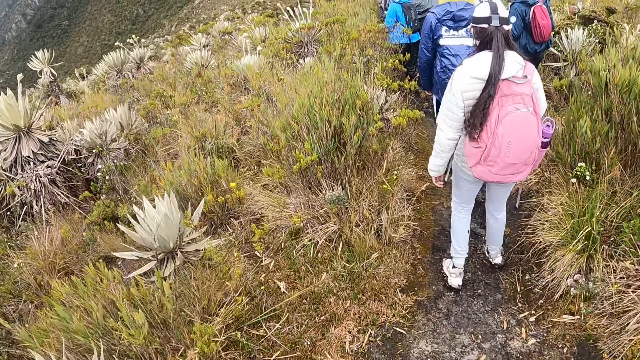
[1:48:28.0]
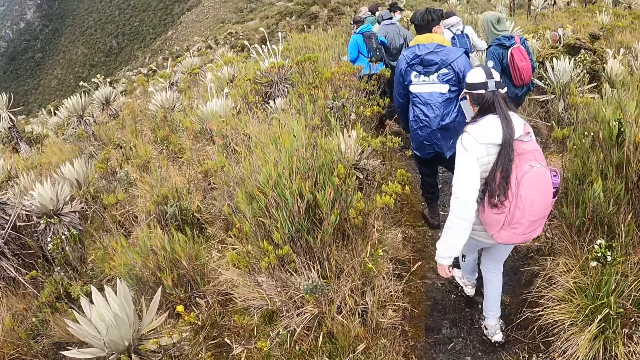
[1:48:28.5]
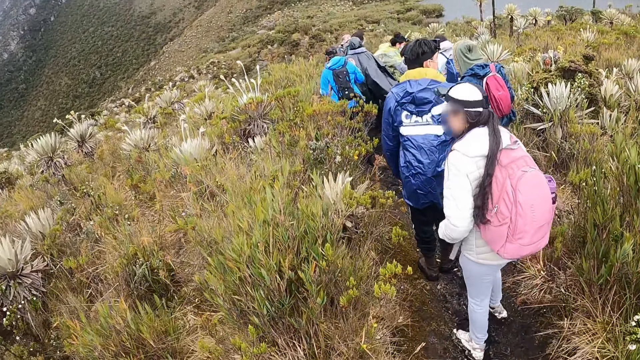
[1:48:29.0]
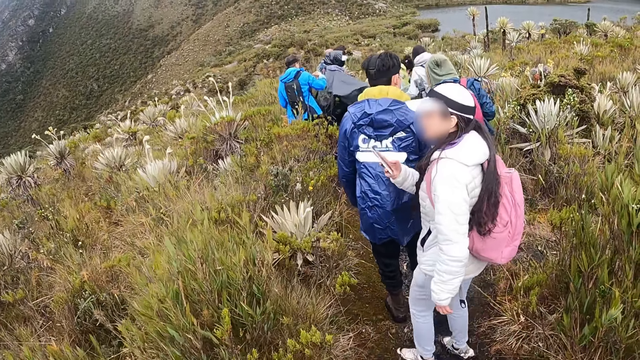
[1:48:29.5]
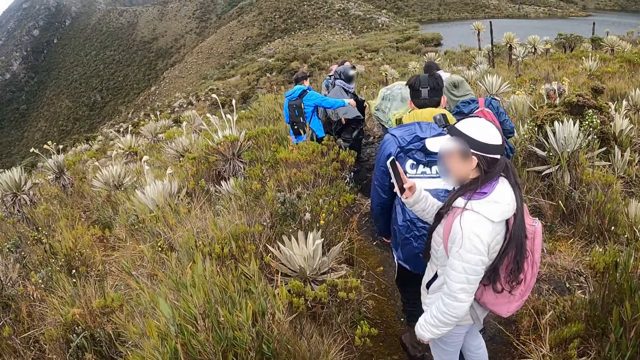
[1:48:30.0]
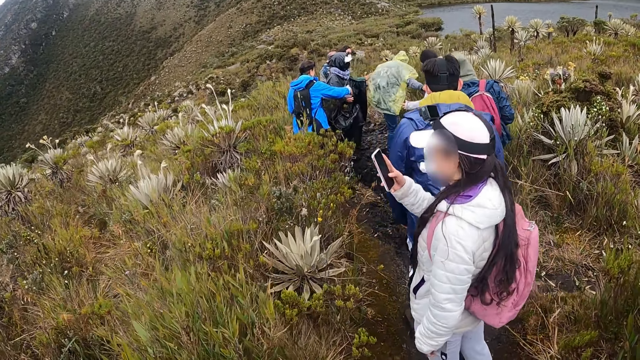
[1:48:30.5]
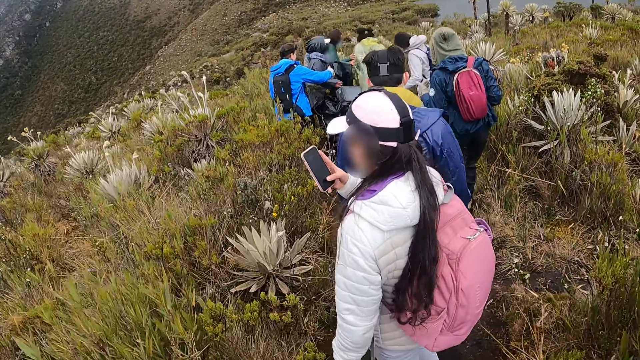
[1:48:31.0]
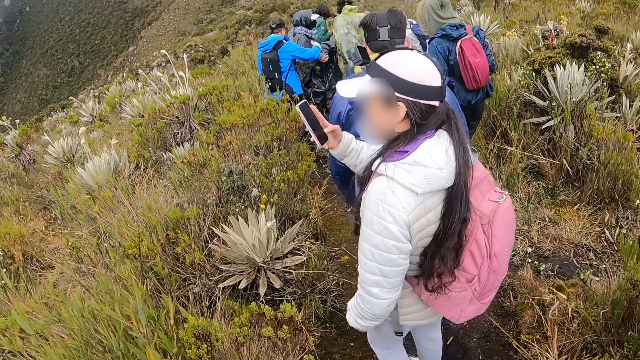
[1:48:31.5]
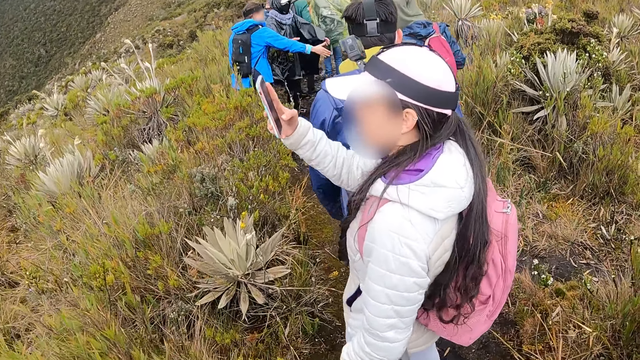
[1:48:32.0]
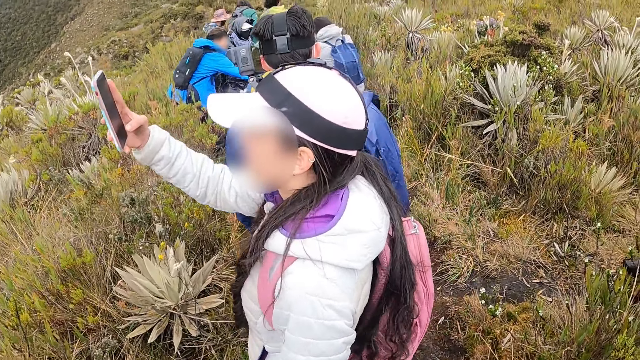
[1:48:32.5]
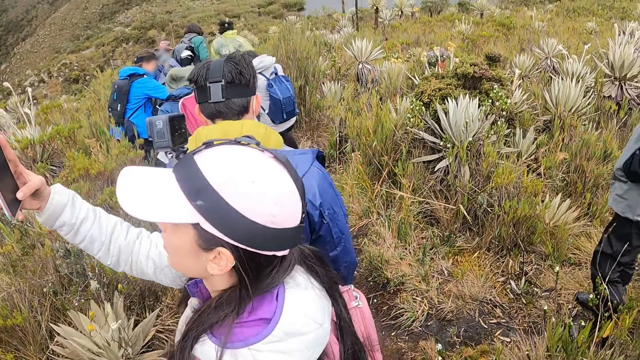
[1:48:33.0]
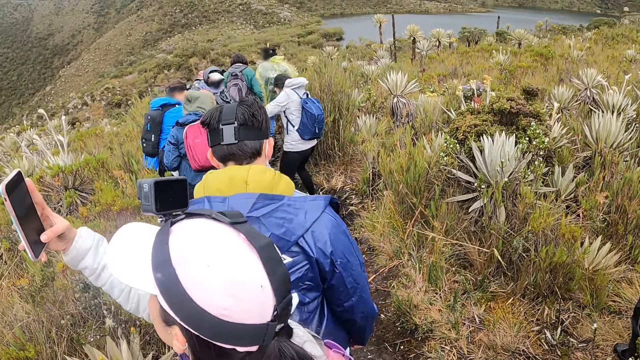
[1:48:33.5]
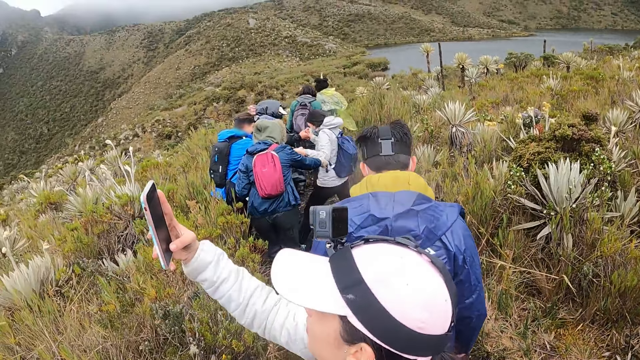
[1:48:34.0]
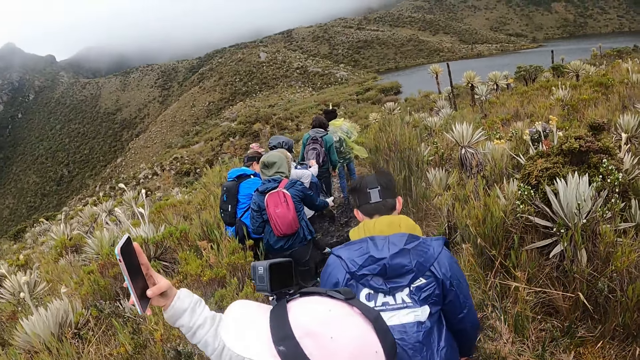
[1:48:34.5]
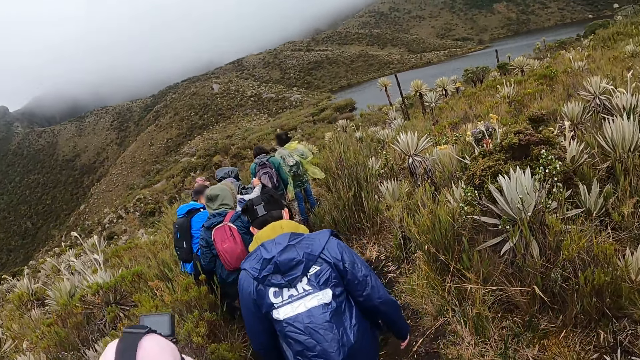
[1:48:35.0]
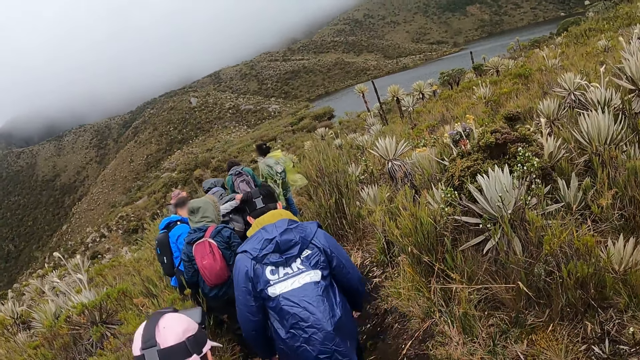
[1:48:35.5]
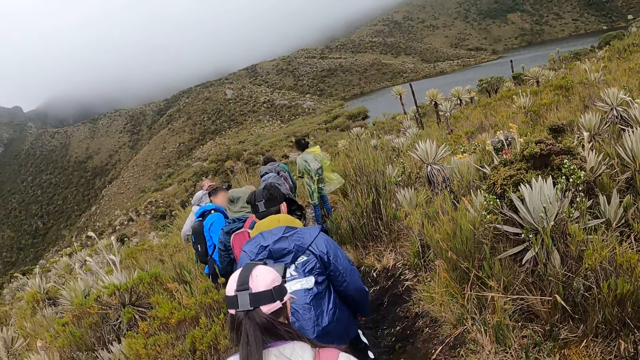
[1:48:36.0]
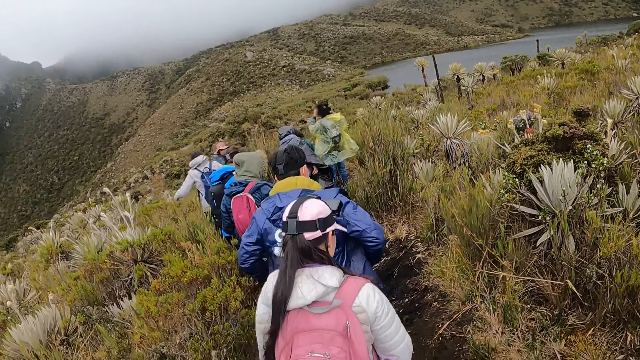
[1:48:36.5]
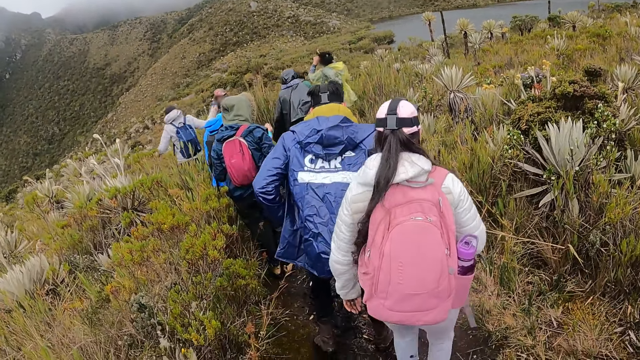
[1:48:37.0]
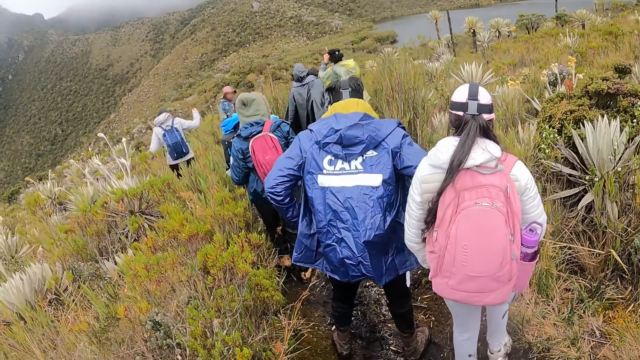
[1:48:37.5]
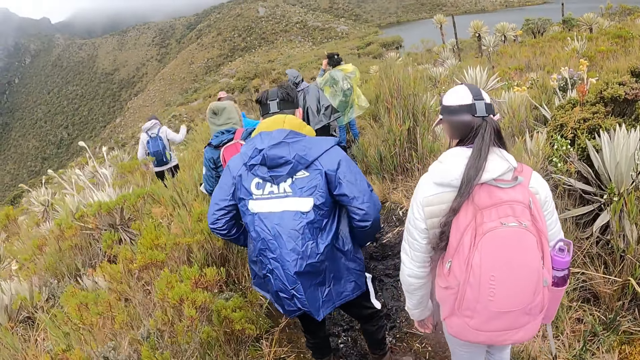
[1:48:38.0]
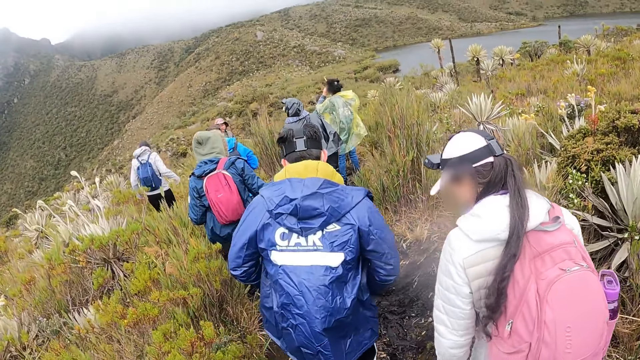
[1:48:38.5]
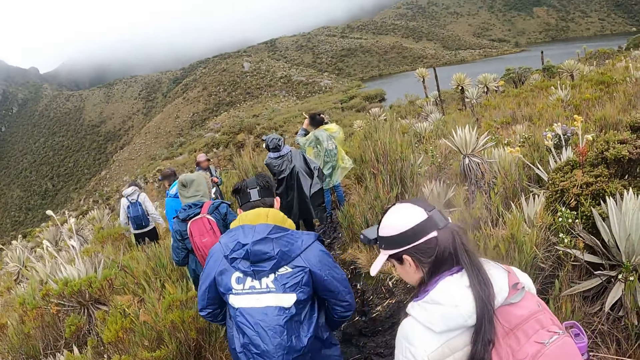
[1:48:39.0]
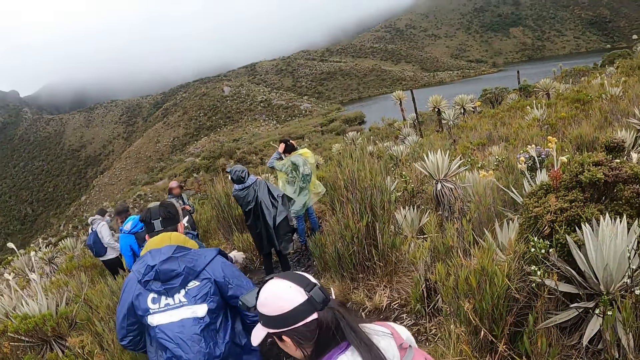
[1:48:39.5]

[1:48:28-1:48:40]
The woman operates a phone in her right hand. The woman walks down the hill.

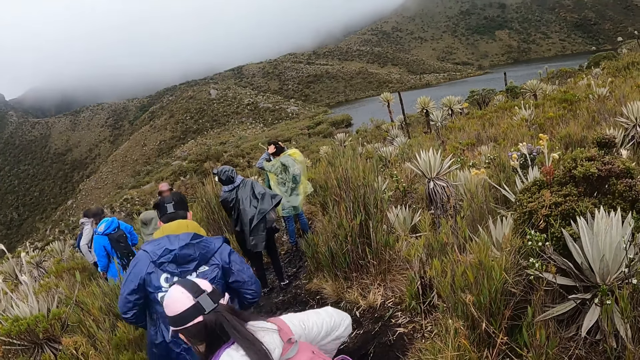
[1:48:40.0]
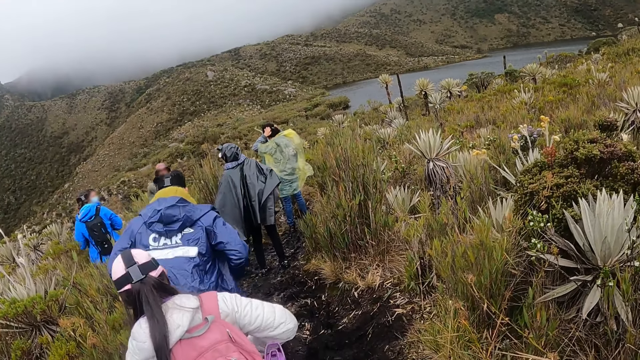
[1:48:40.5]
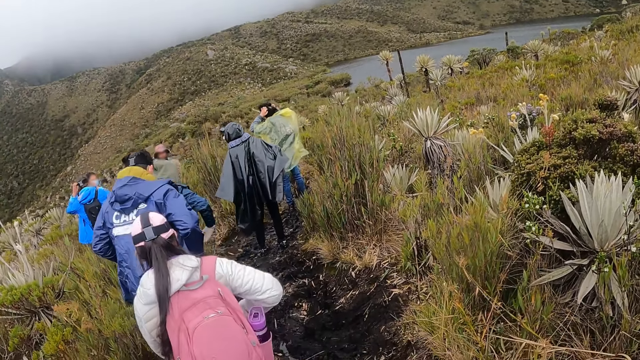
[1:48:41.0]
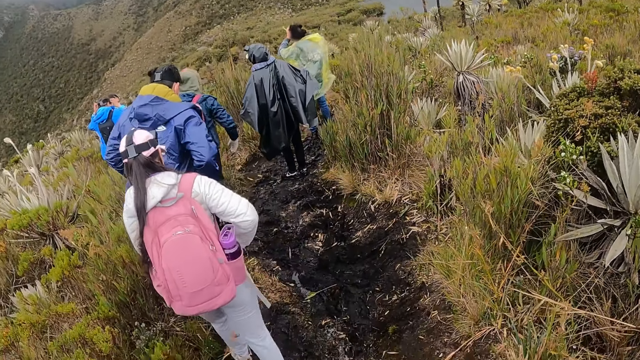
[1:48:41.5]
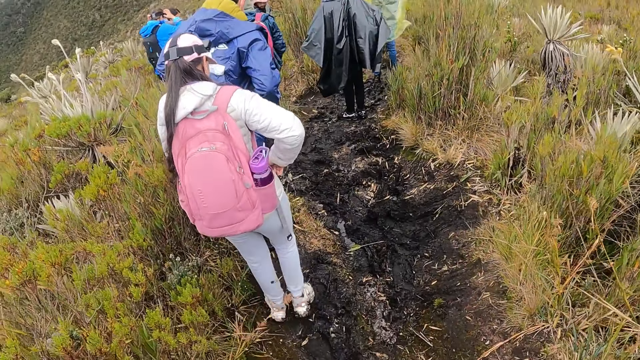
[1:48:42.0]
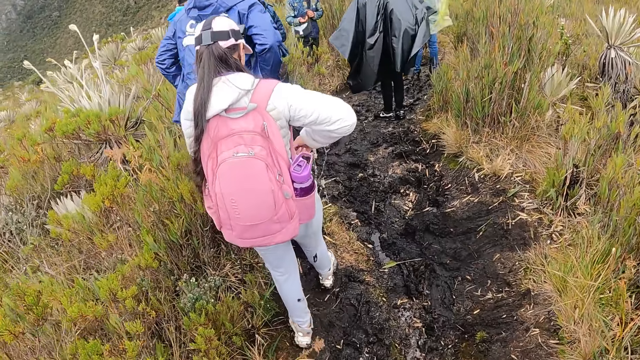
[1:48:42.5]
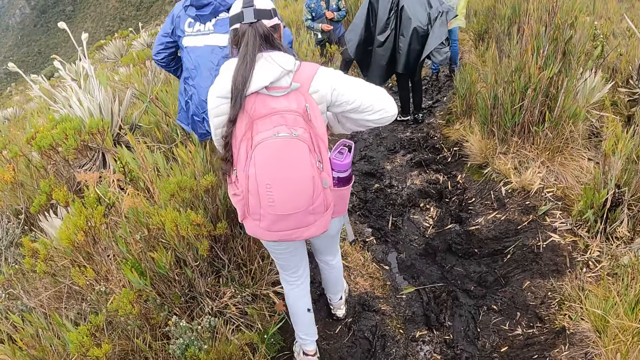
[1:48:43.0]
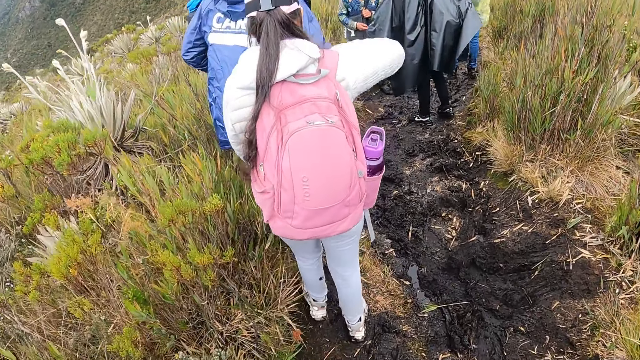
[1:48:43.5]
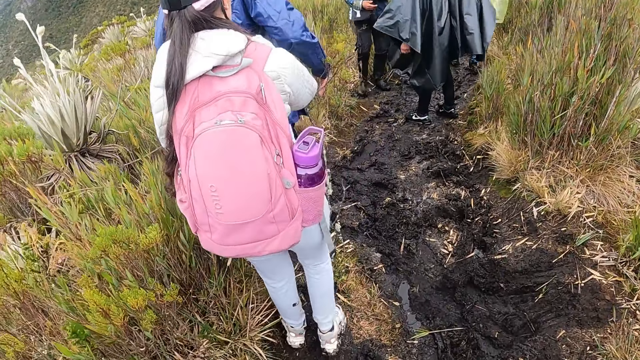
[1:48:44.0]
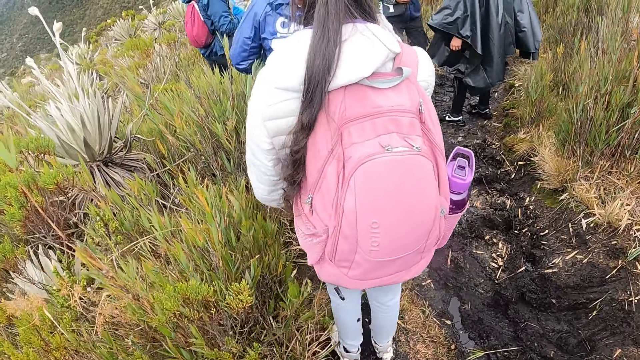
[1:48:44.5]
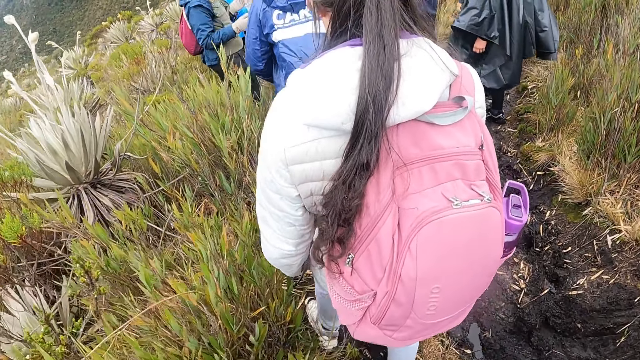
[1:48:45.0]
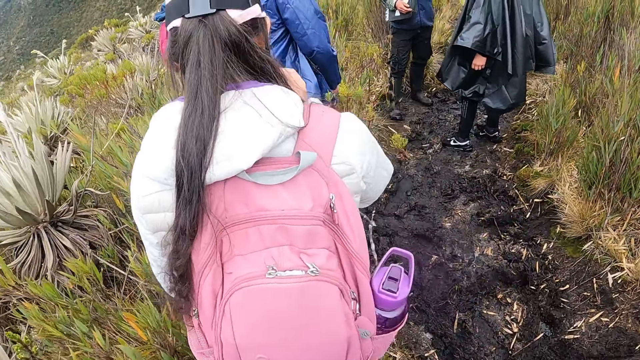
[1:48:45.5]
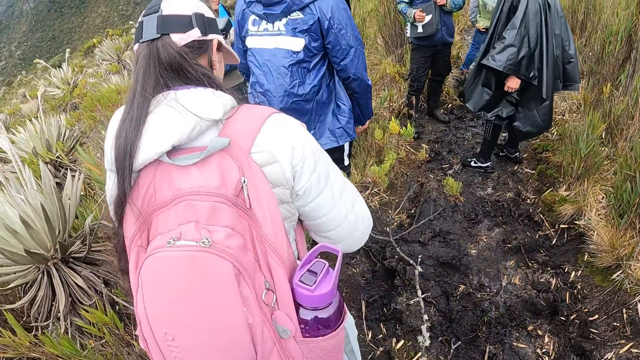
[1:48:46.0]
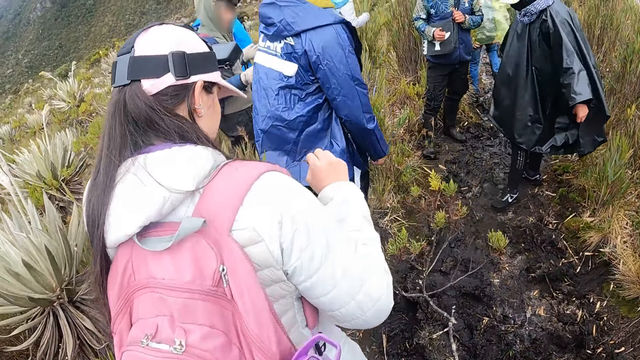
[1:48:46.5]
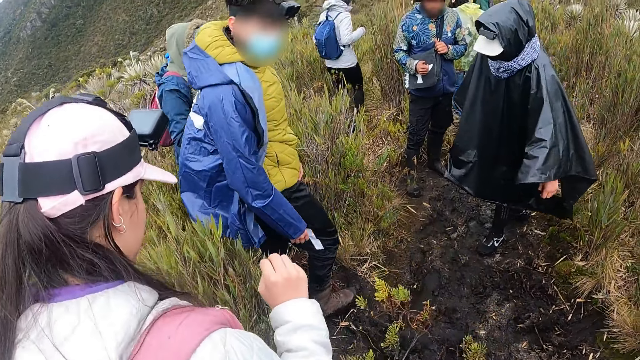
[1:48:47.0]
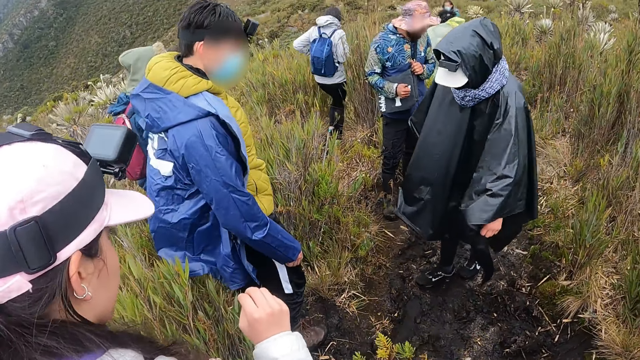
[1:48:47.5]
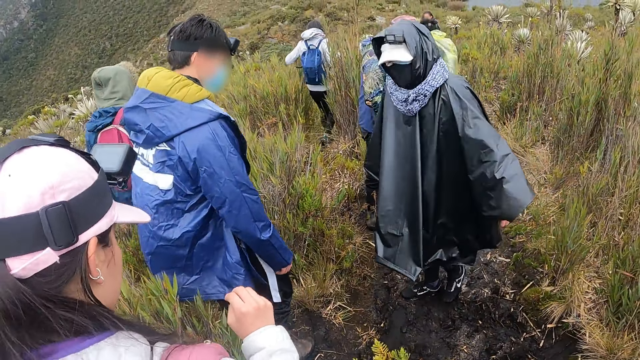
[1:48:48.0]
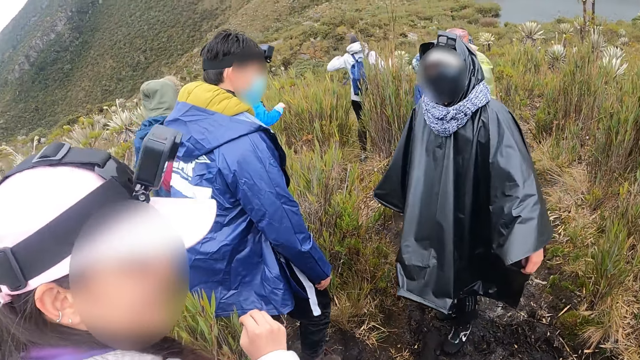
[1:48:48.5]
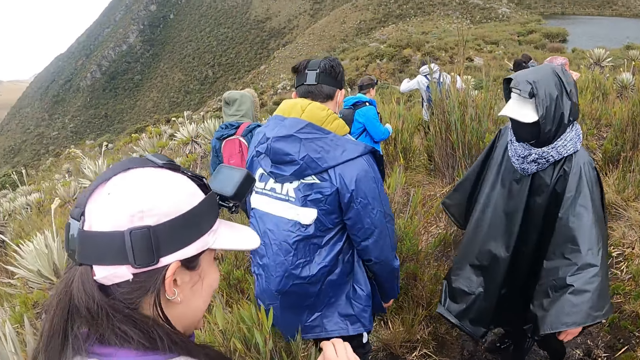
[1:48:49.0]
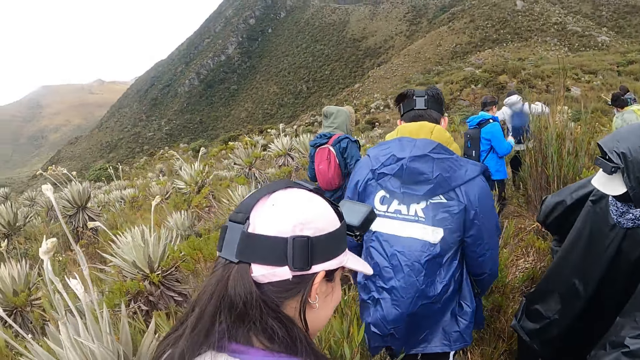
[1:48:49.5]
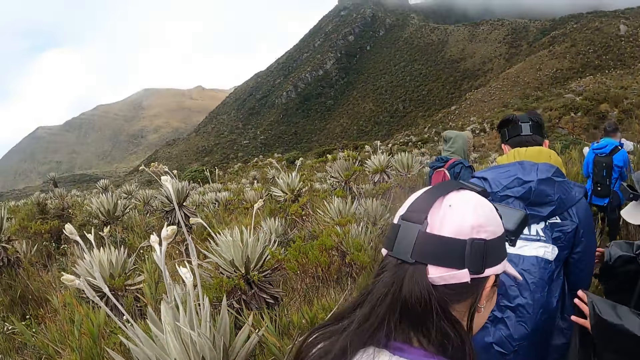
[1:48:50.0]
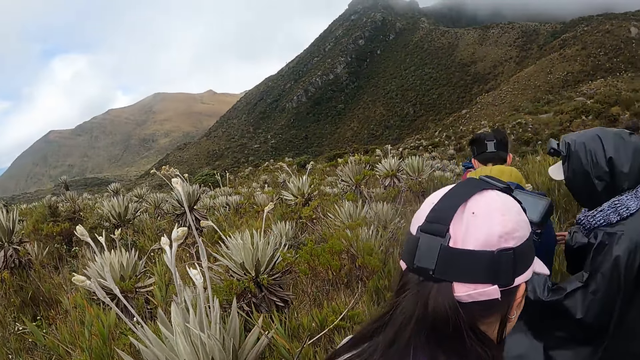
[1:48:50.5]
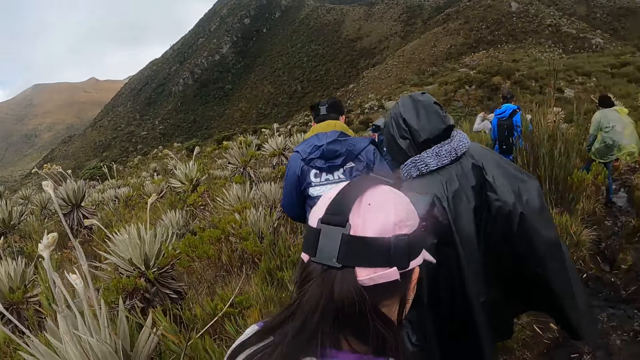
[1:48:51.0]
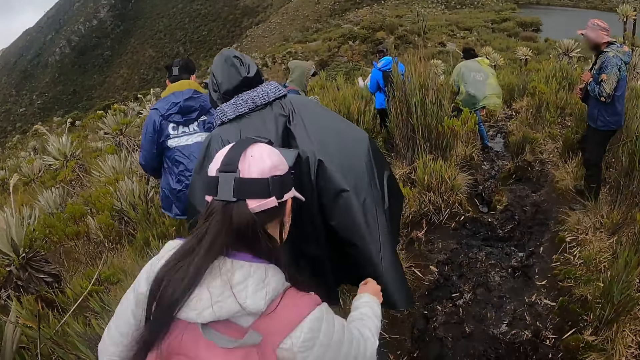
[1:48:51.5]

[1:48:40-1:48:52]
The camera wearer interacts with the woman, a man and another woman. The man walks along the pathway. The camera wearer looks around. The other woman walks along the pathway.
